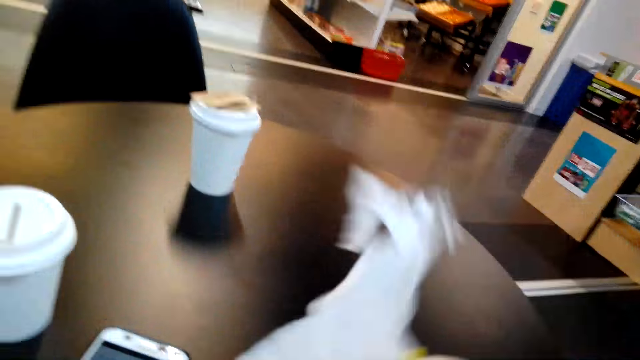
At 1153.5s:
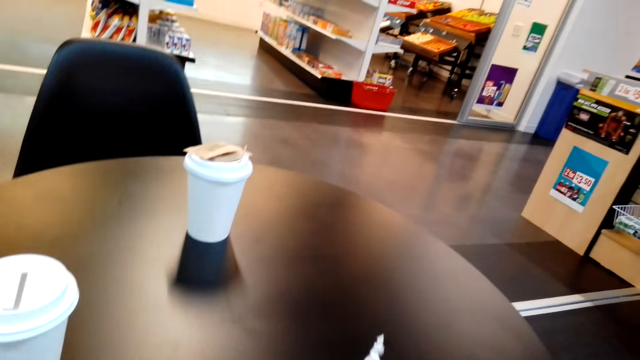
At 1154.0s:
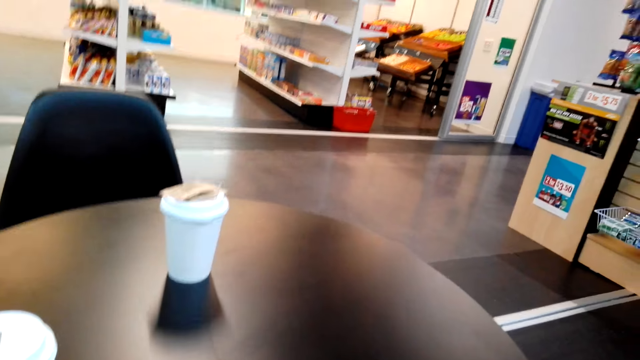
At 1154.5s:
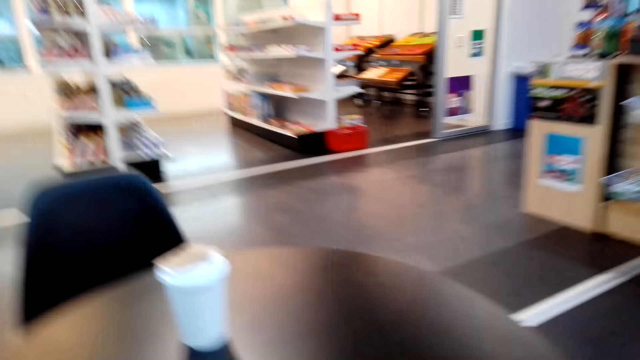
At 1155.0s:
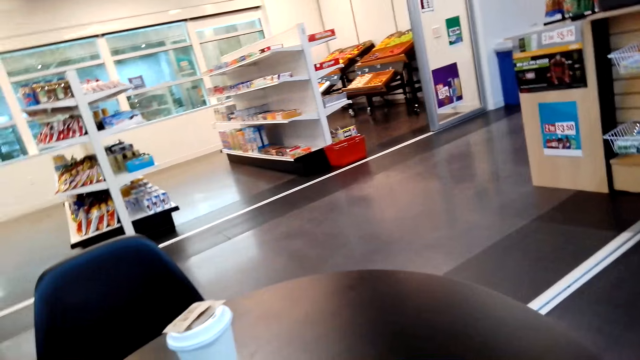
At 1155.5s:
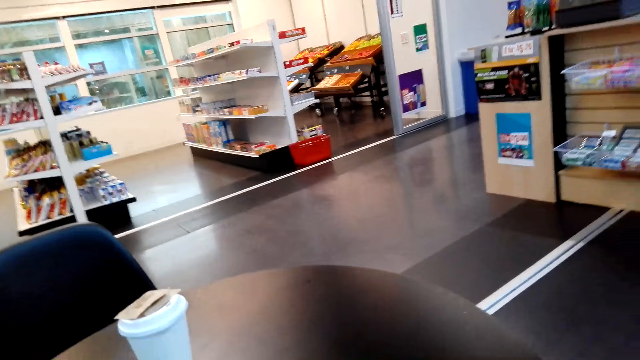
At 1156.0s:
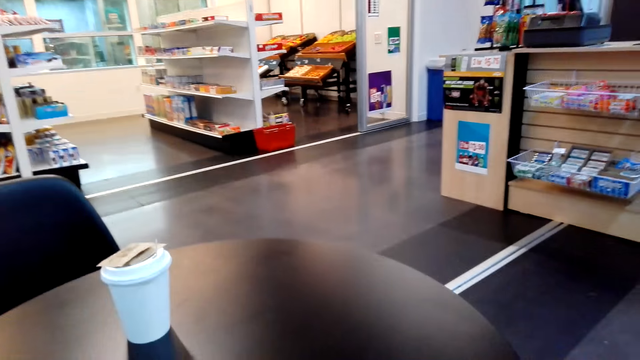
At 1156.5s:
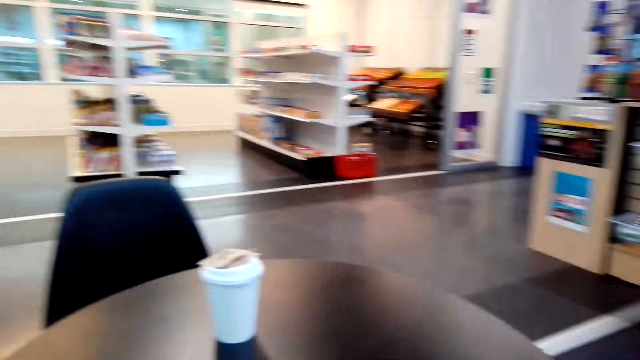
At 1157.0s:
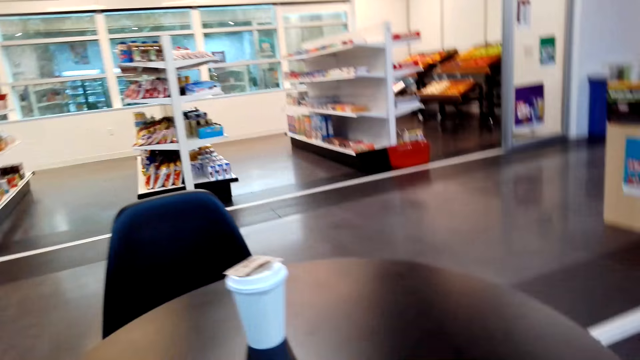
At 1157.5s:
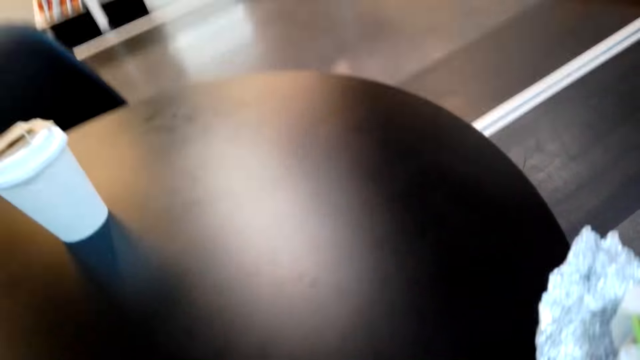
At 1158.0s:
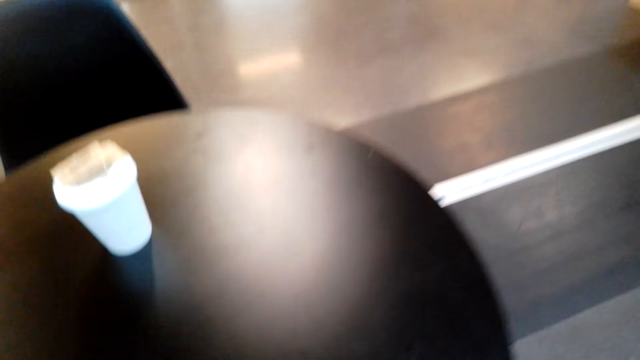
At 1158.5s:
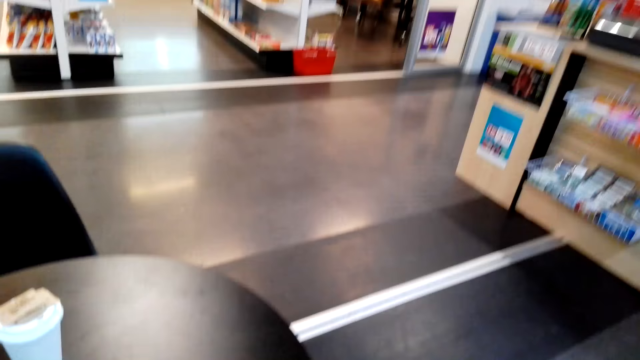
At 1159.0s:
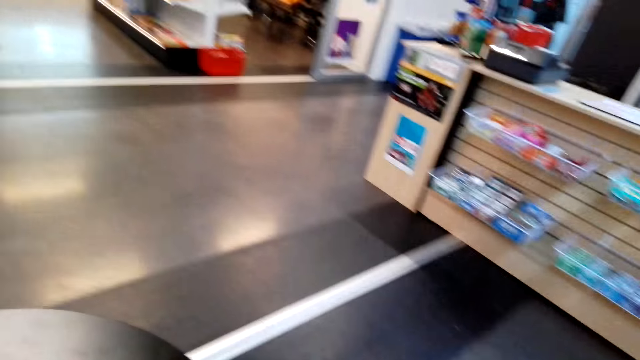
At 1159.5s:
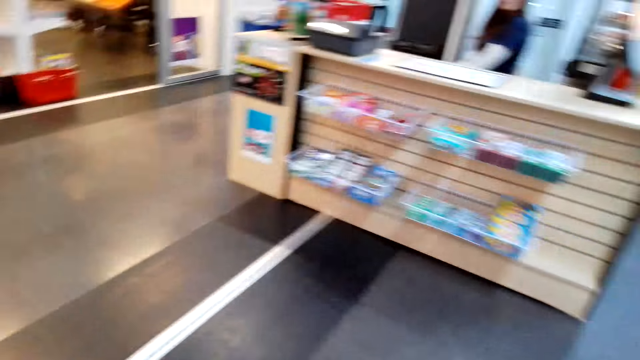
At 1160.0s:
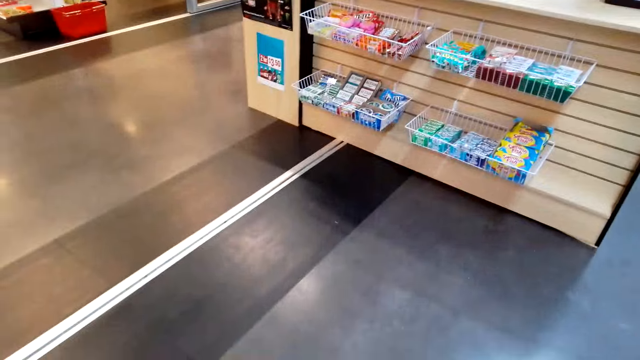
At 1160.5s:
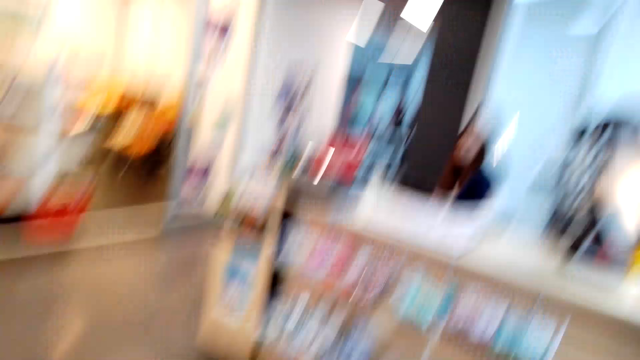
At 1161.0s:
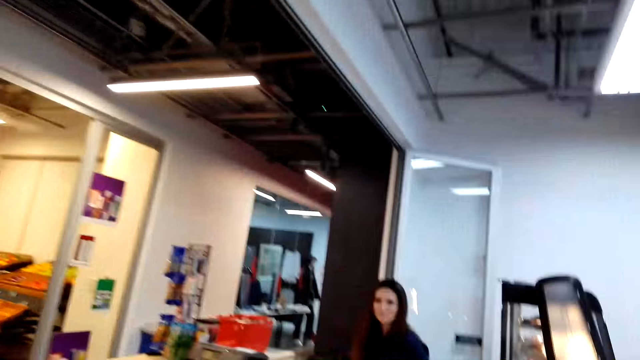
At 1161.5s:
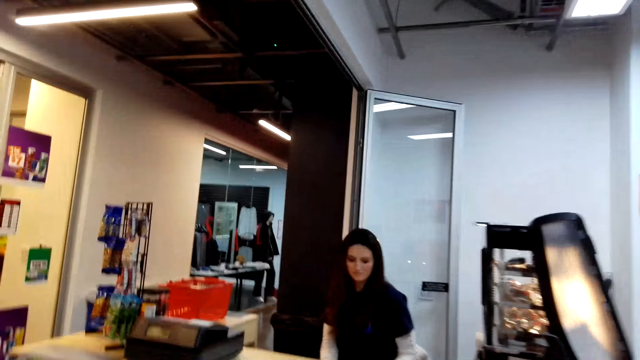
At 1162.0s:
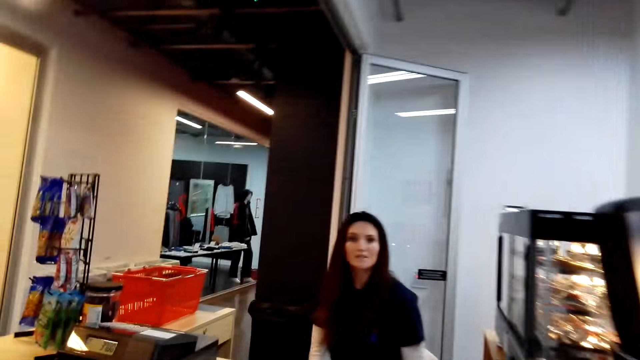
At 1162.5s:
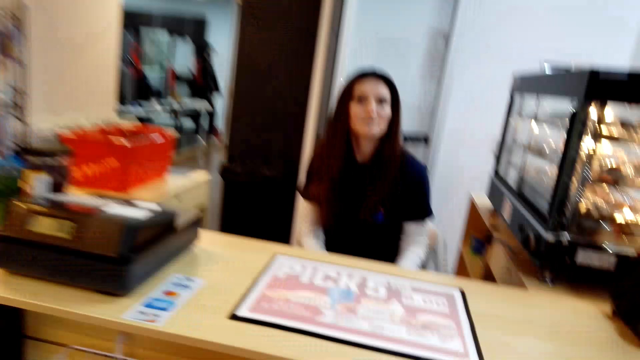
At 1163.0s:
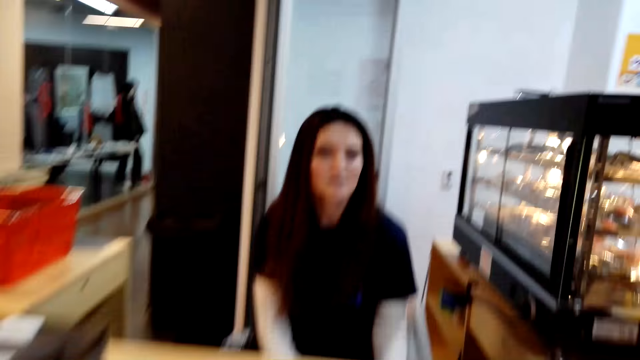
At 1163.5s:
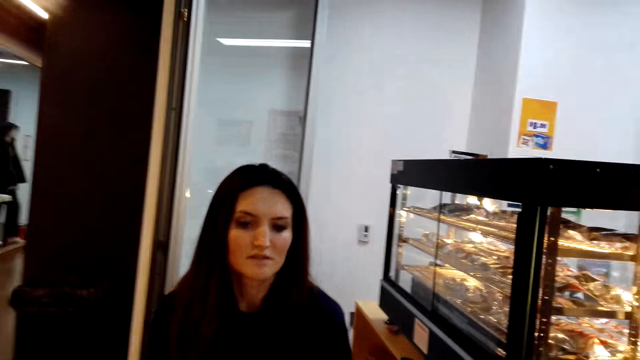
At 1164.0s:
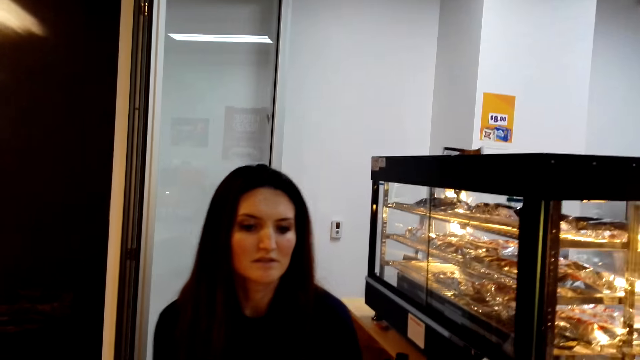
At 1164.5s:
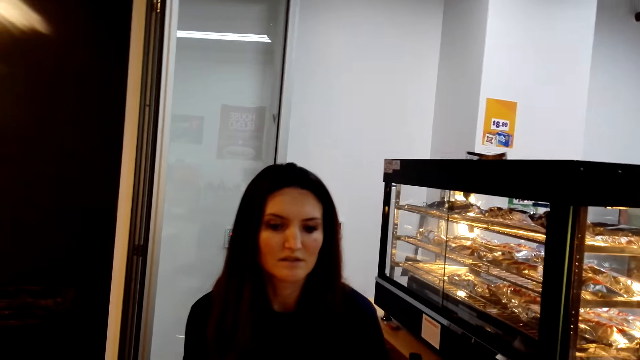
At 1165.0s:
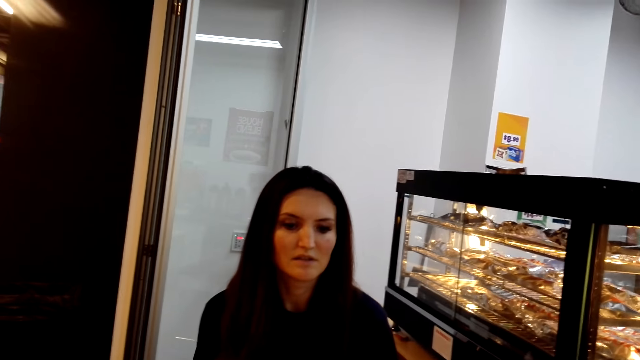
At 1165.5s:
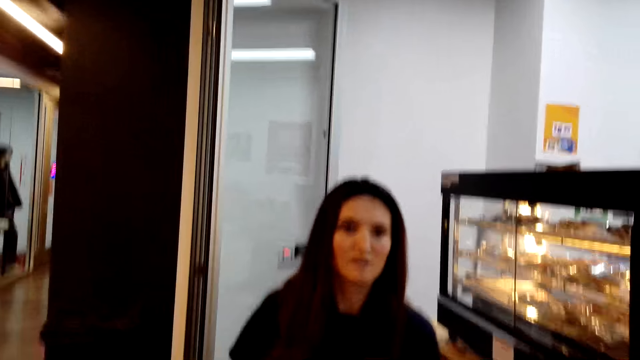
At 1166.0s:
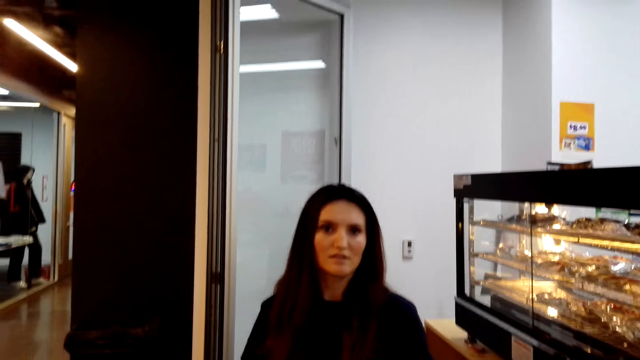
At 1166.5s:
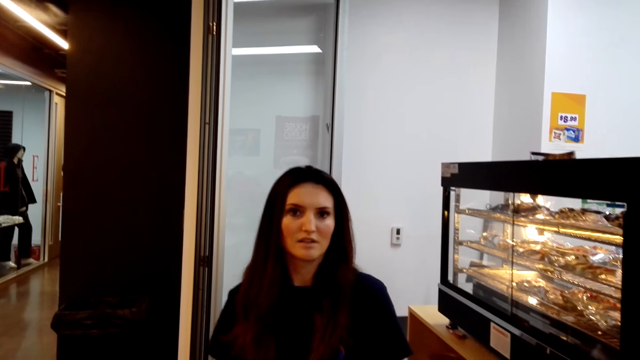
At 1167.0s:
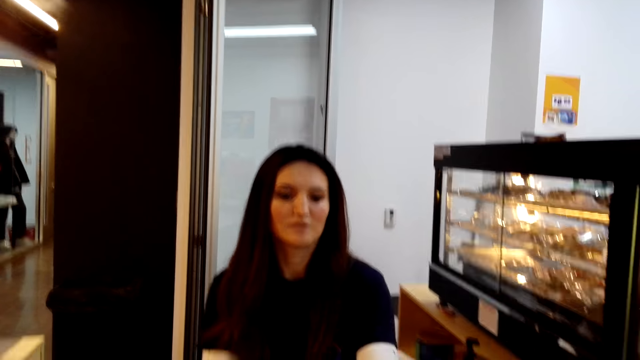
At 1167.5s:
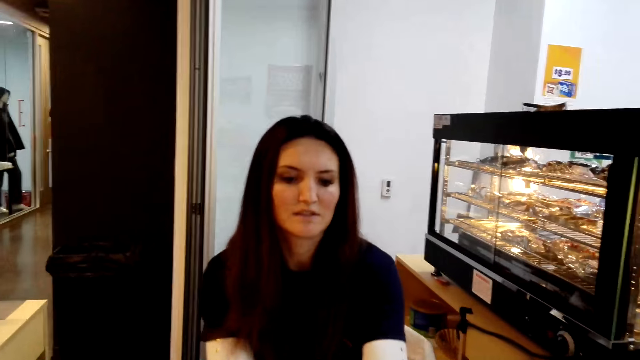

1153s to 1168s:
The camera wearer walks towards the counter. They talk to a woman.

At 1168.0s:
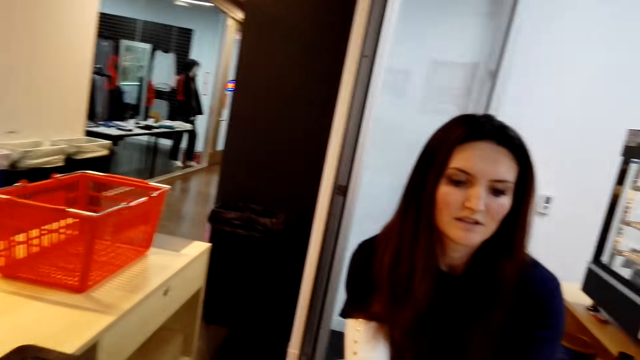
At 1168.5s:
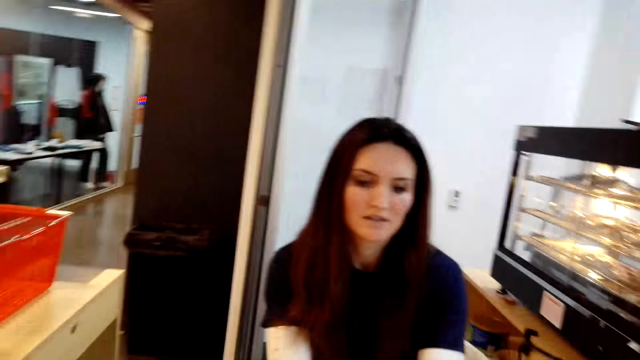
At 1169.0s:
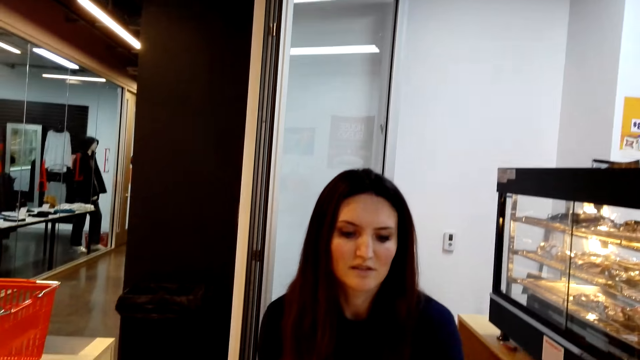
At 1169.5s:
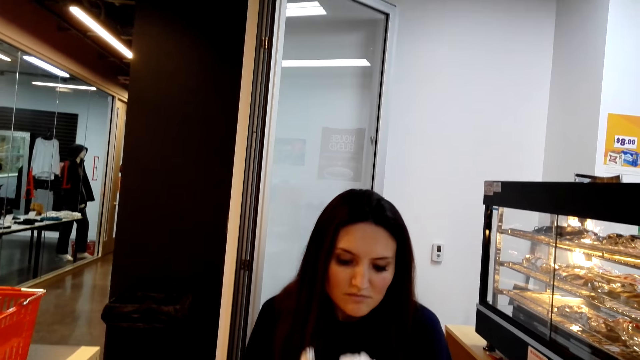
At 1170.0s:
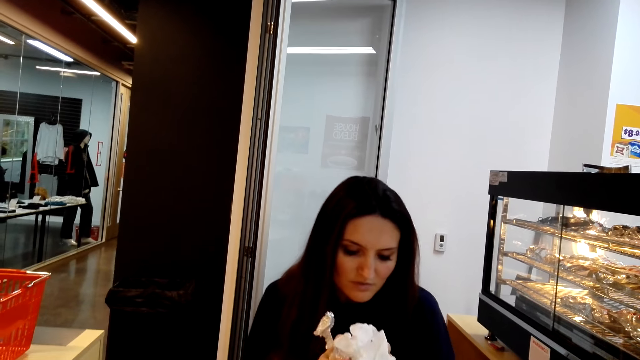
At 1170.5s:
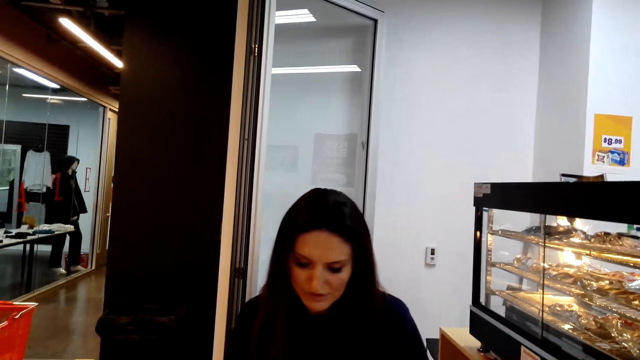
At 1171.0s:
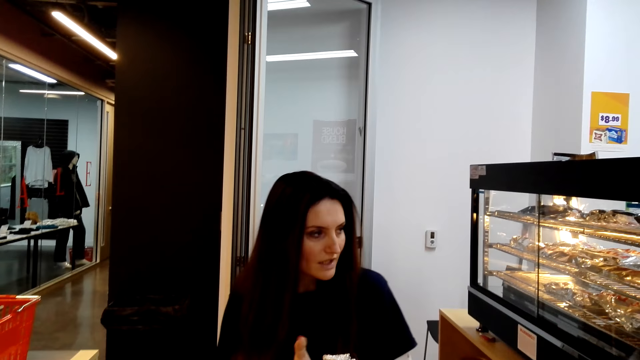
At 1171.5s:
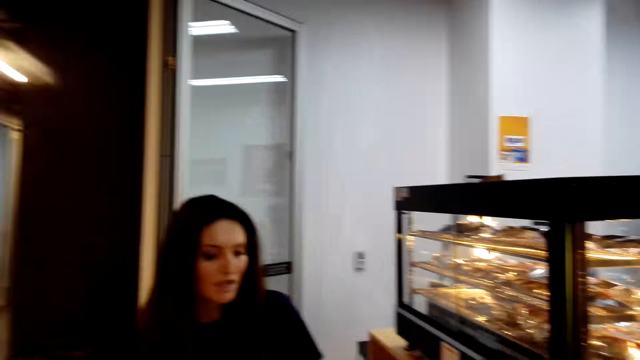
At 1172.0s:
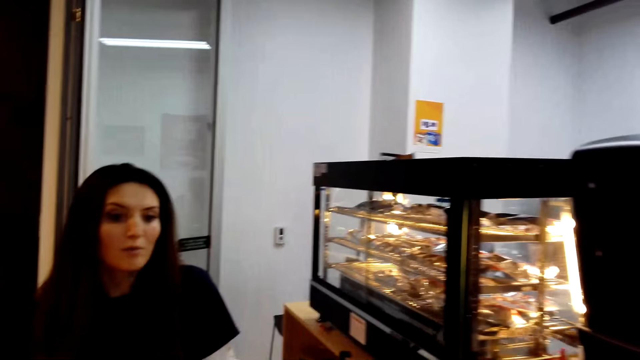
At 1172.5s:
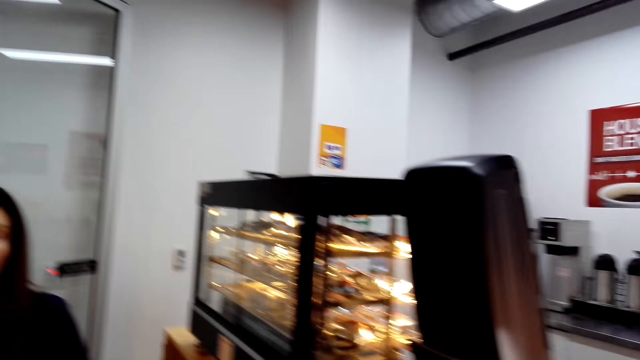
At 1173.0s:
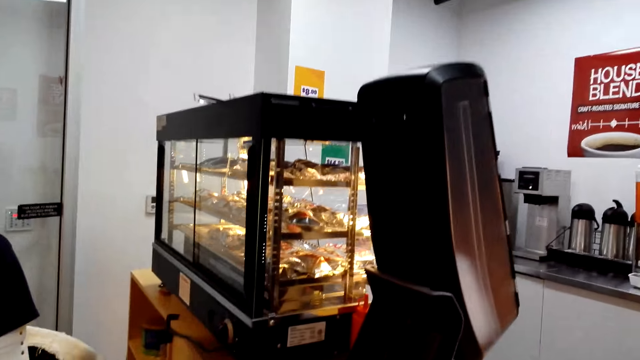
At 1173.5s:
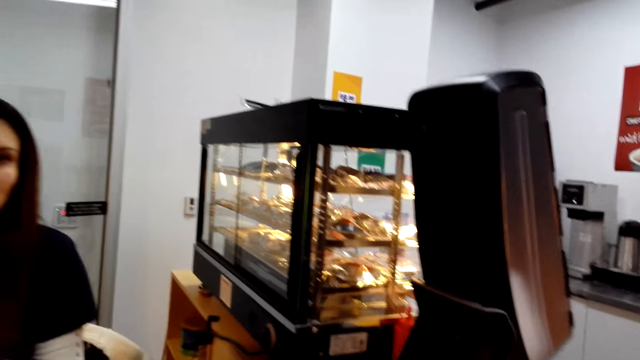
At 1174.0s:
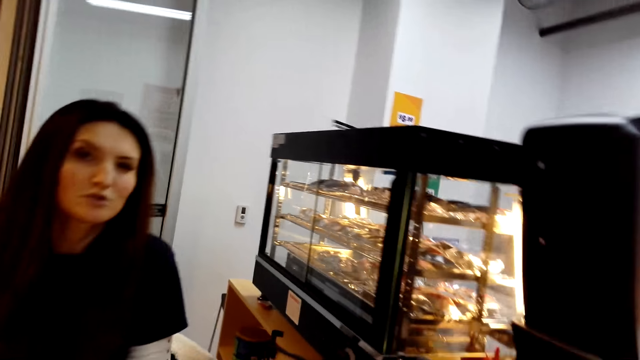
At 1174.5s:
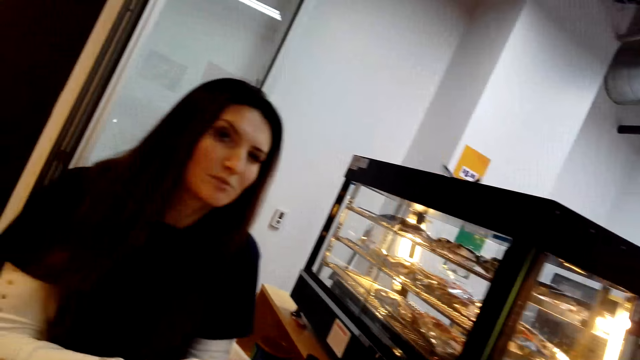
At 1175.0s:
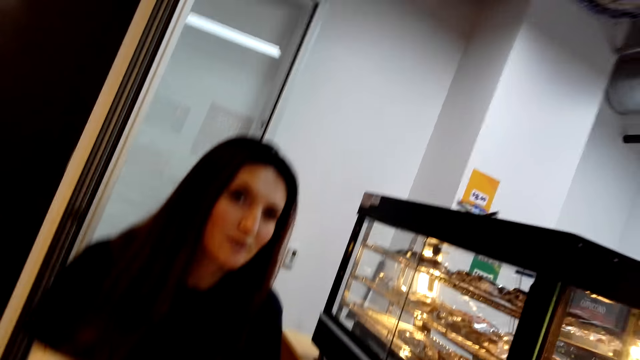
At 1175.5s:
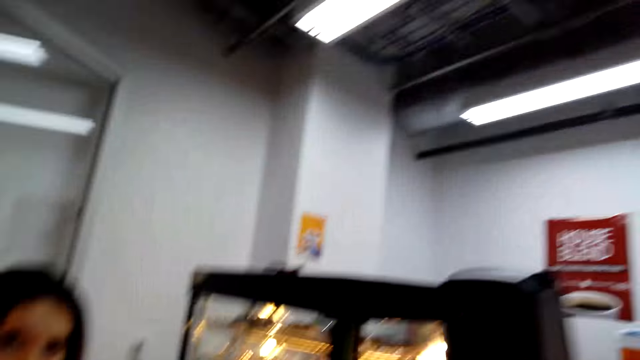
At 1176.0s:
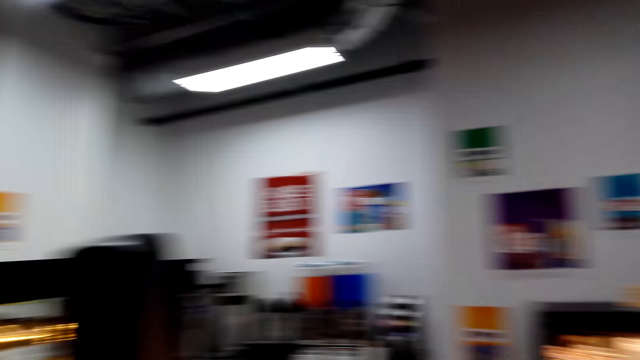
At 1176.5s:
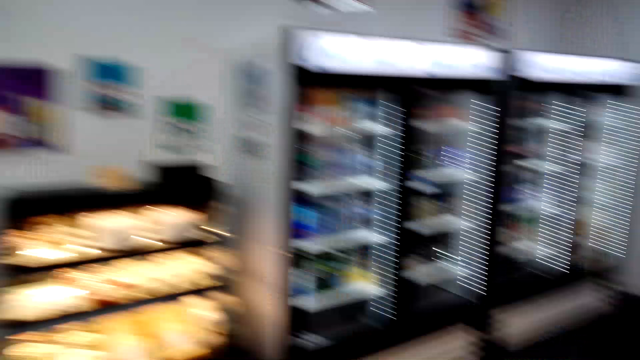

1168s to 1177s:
The woman smells at the sandwich.
